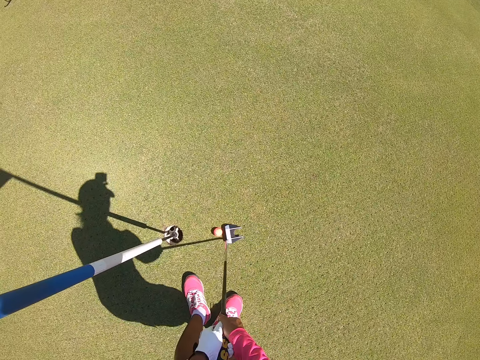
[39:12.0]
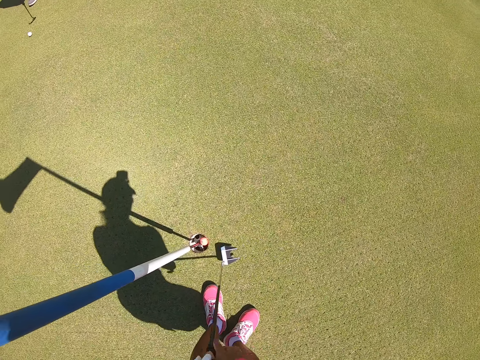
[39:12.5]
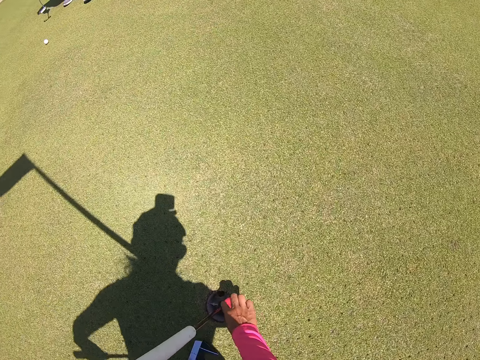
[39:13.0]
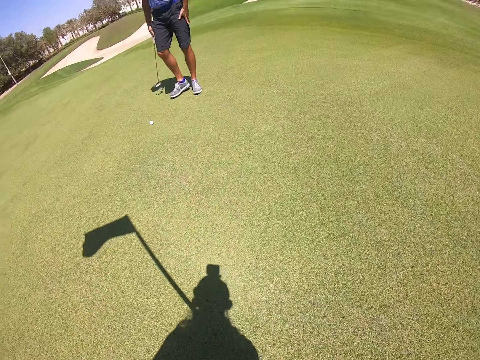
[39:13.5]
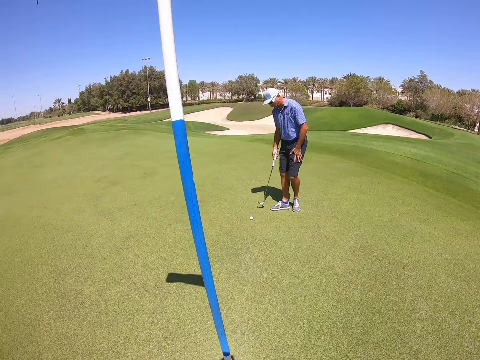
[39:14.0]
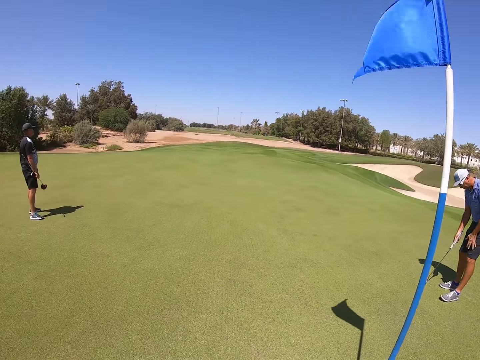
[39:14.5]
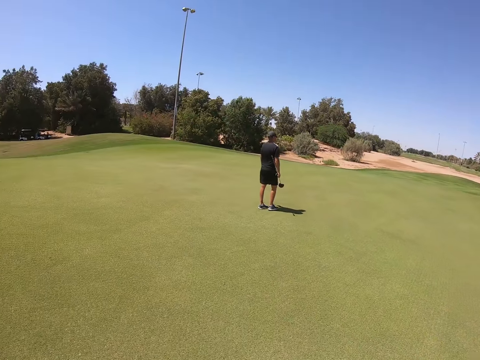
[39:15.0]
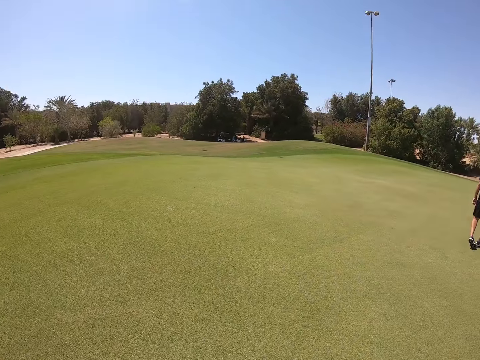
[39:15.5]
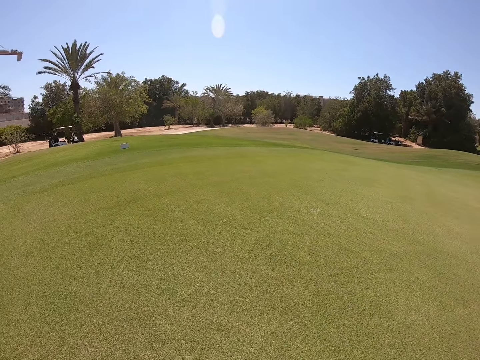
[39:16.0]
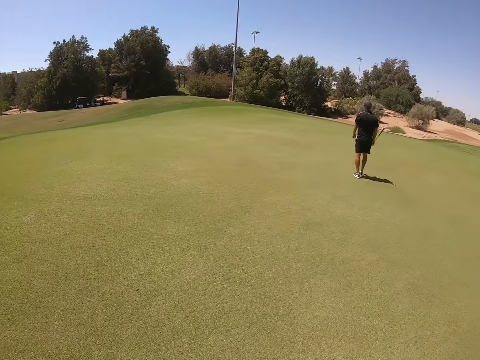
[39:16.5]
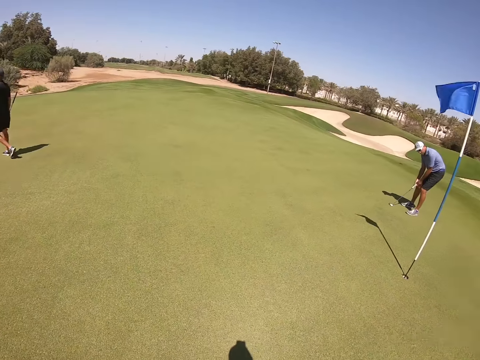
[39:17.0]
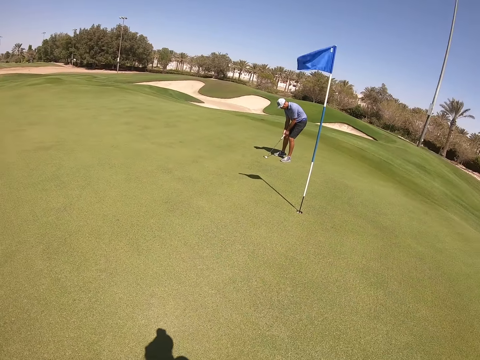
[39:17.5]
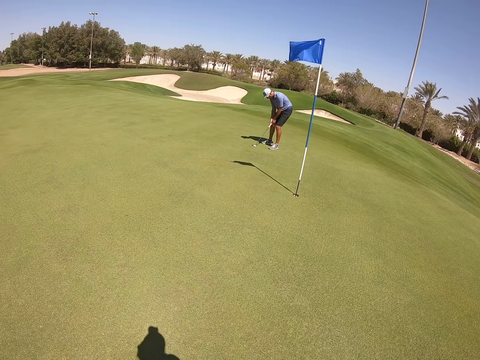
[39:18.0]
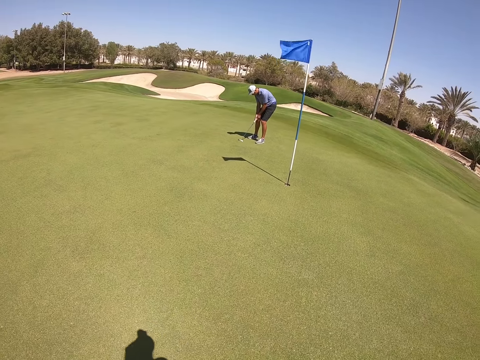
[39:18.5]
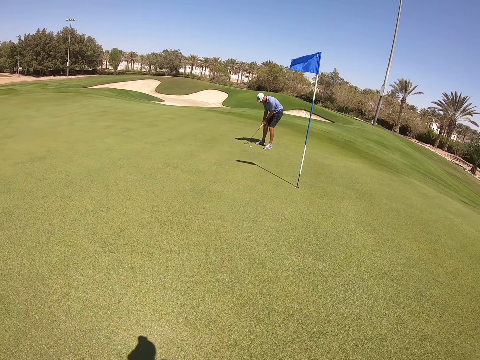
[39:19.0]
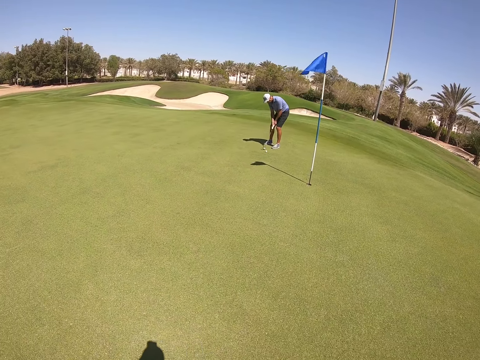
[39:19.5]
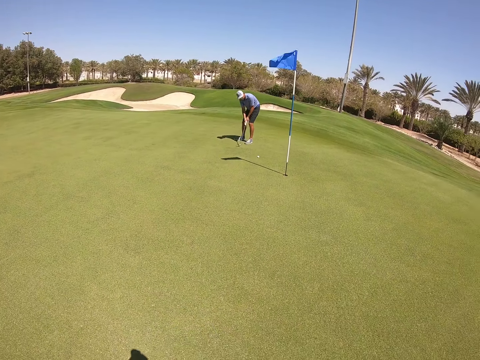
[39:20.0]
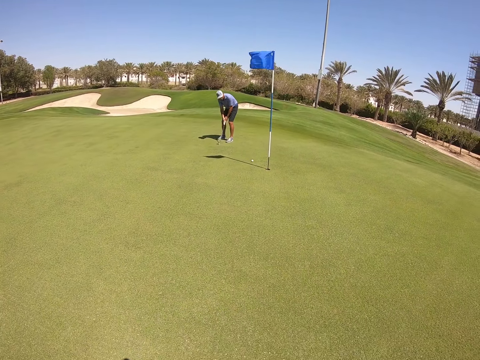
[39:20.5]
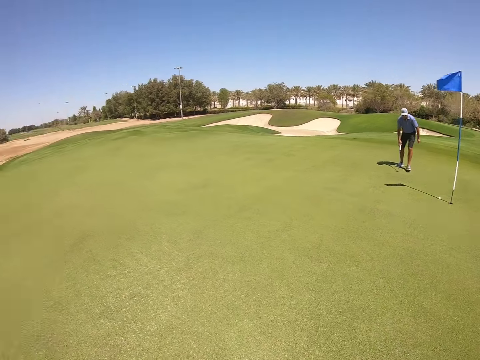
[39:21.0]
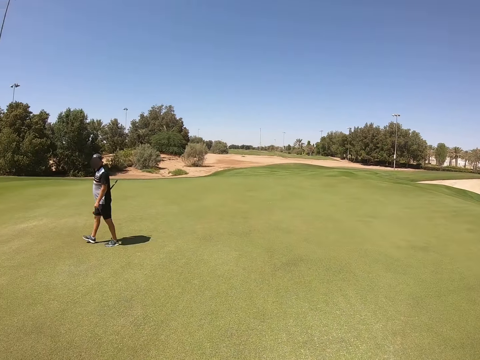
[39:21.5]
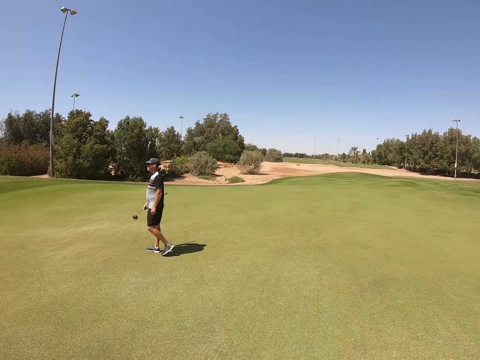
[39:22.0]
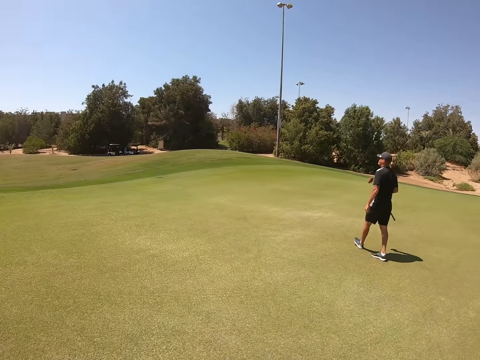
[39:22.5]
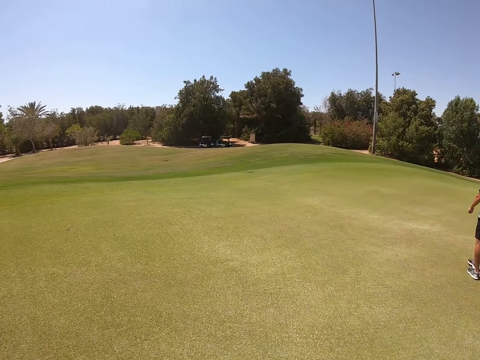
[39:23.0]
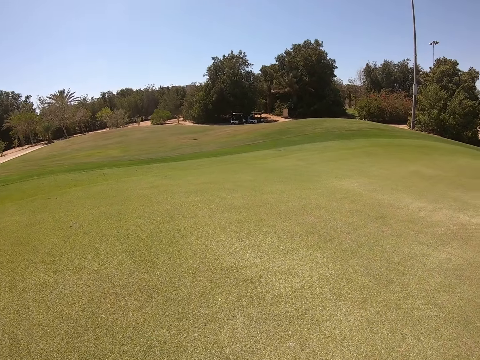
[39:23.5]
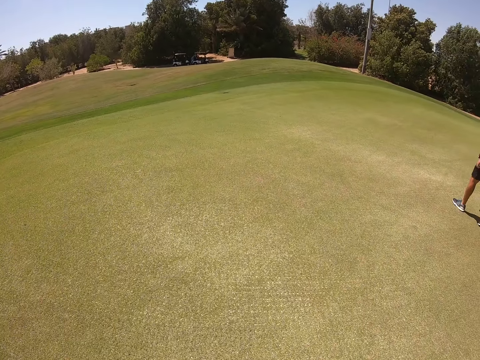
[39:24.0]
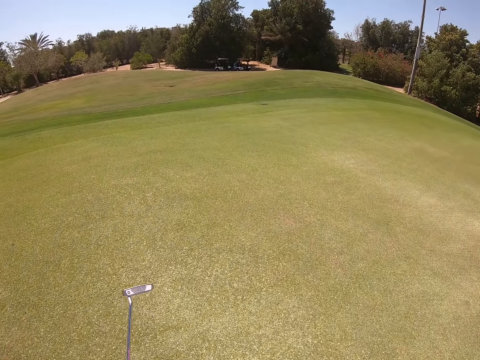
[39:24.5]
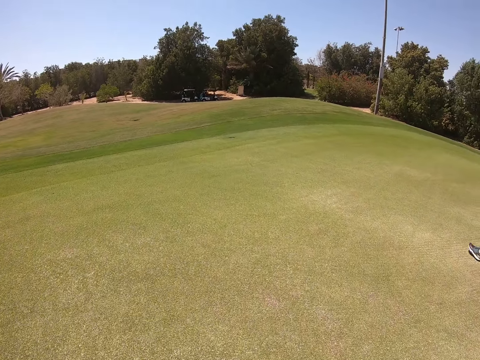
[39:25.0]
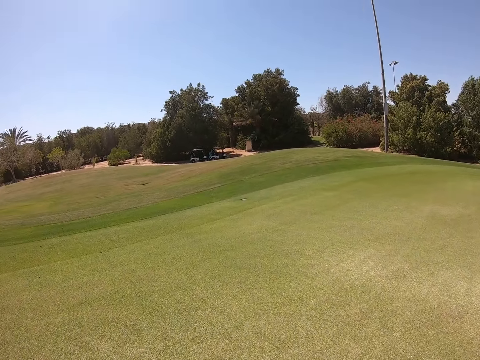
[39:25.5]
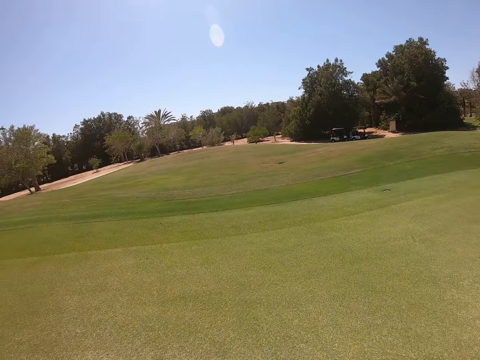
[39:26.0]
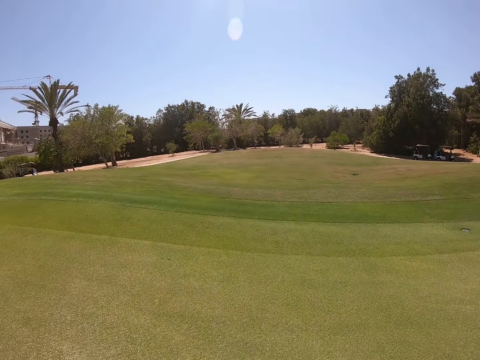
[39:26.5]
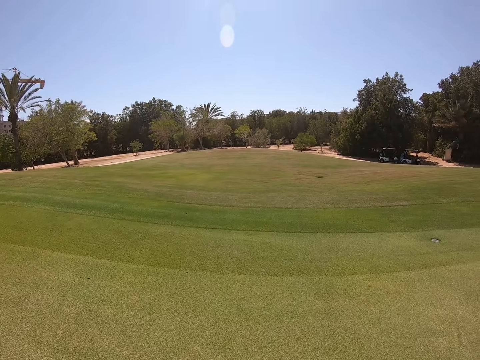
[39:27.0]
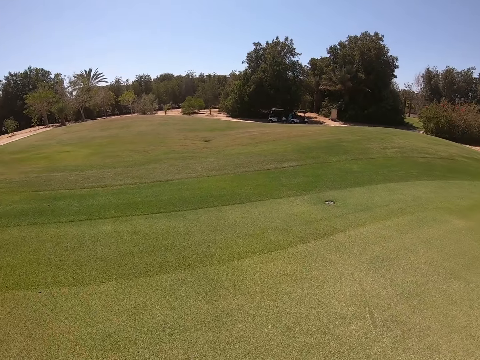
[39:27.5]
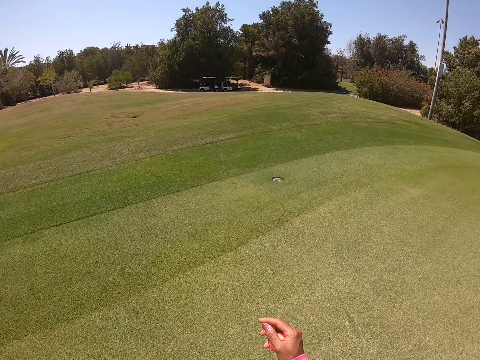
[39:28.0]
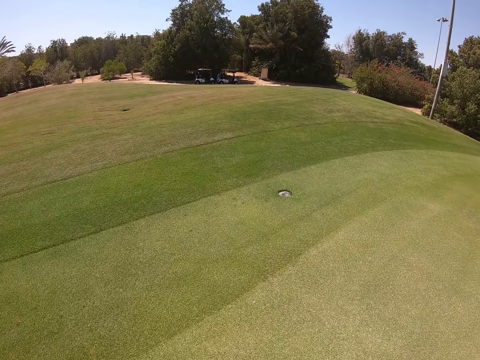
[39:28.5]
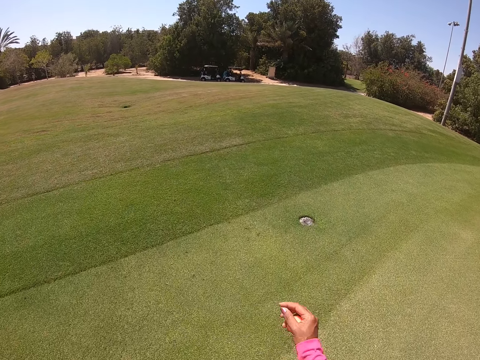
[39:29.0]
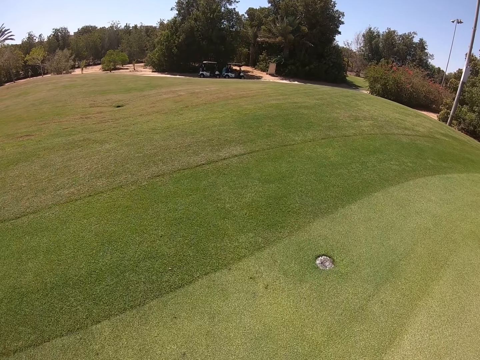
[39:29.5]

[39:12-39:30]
The camera wearer takes the golf ball. They look around. They turn around. They walk. They walk in the golf course.

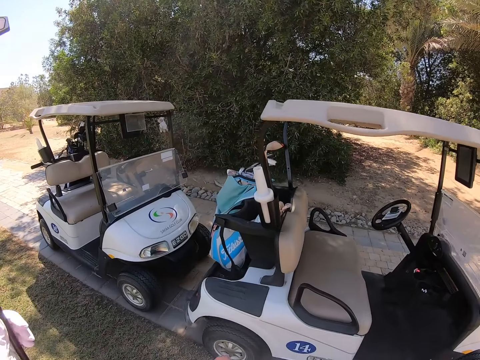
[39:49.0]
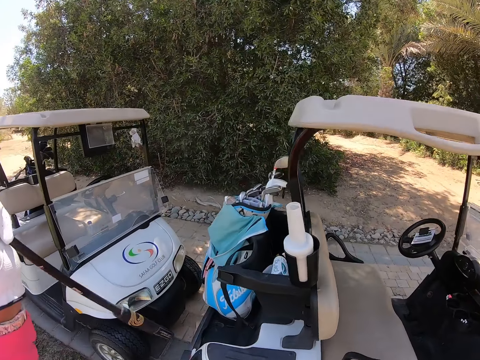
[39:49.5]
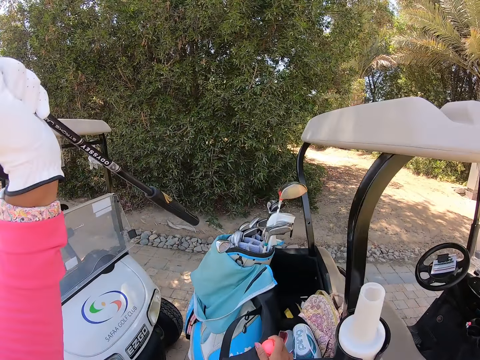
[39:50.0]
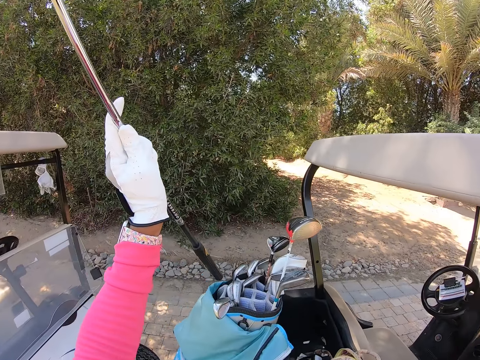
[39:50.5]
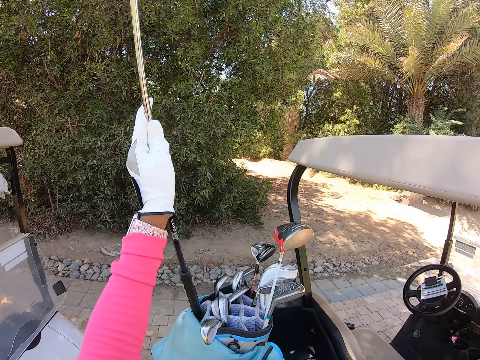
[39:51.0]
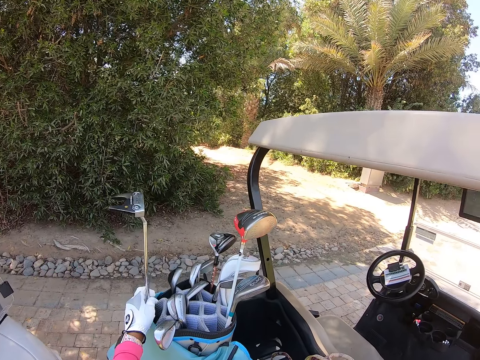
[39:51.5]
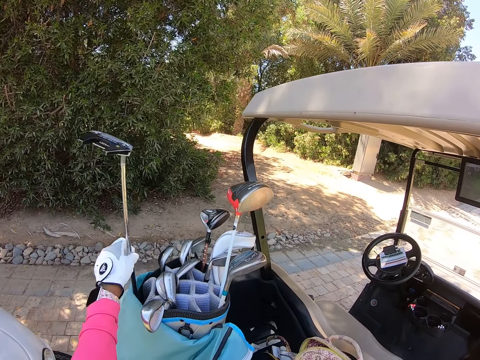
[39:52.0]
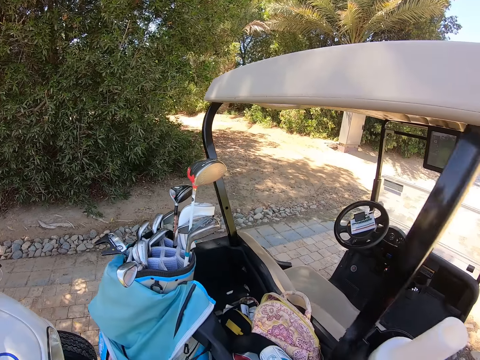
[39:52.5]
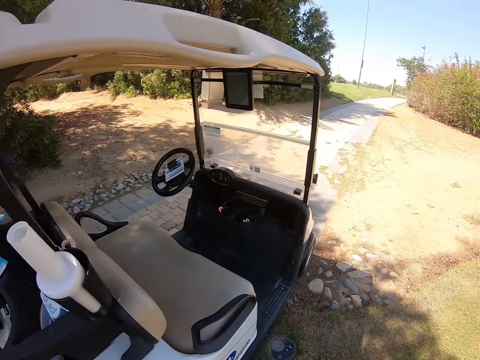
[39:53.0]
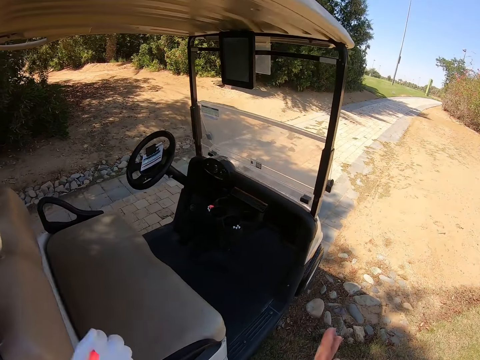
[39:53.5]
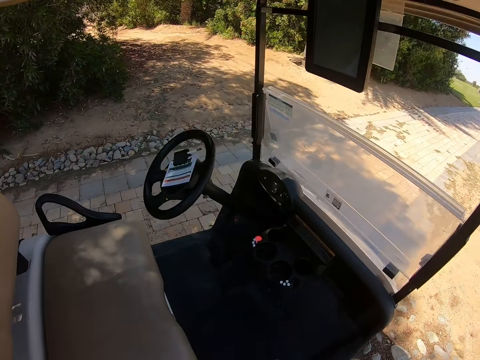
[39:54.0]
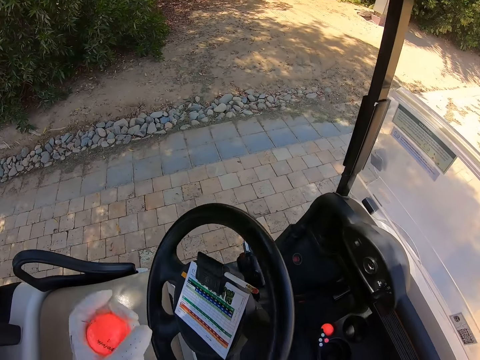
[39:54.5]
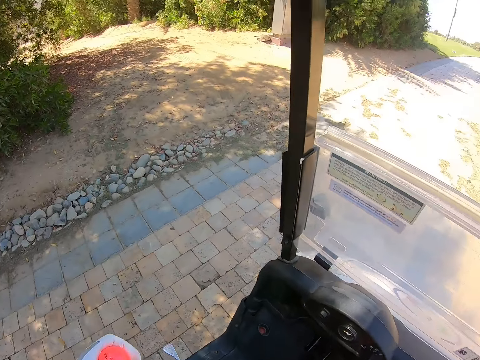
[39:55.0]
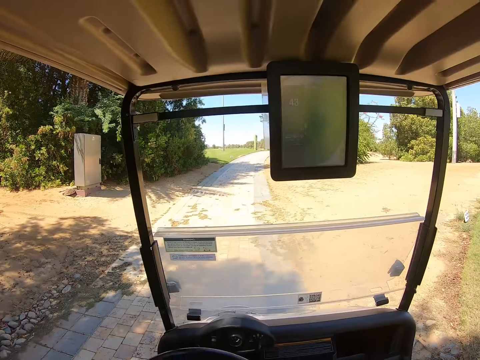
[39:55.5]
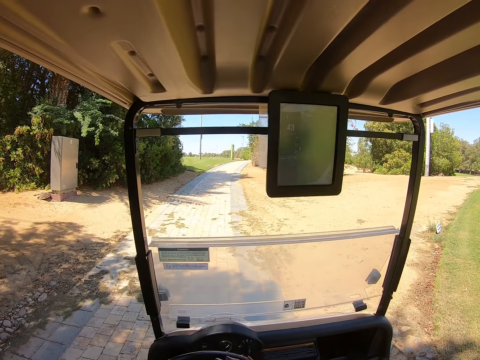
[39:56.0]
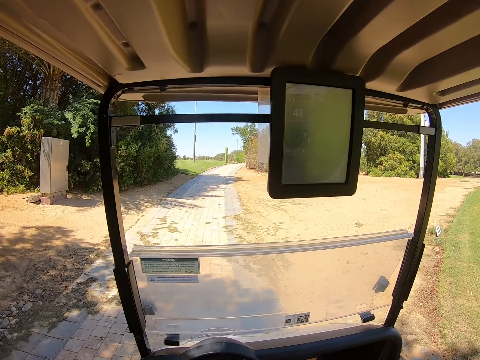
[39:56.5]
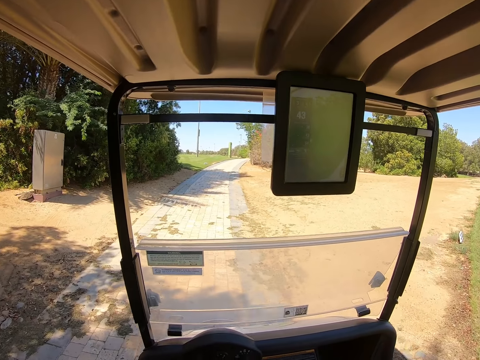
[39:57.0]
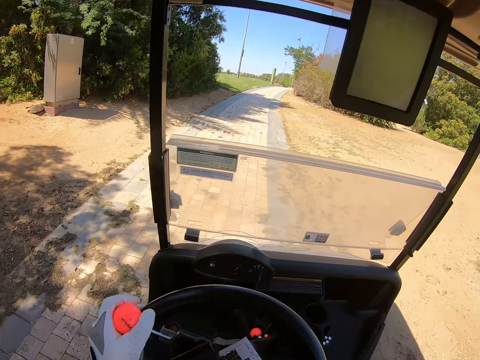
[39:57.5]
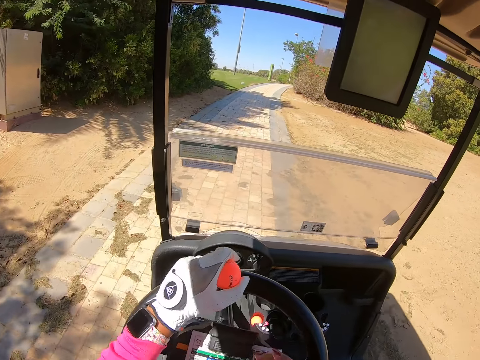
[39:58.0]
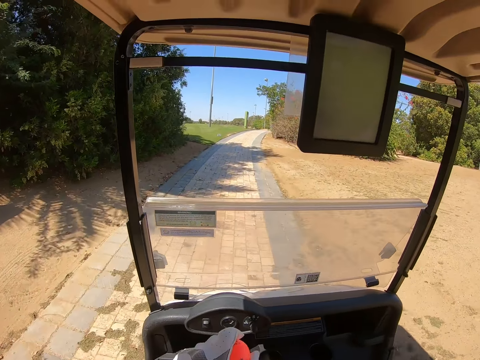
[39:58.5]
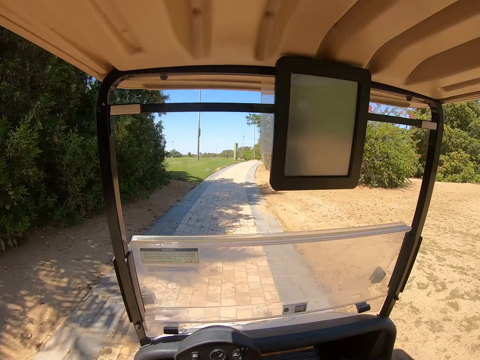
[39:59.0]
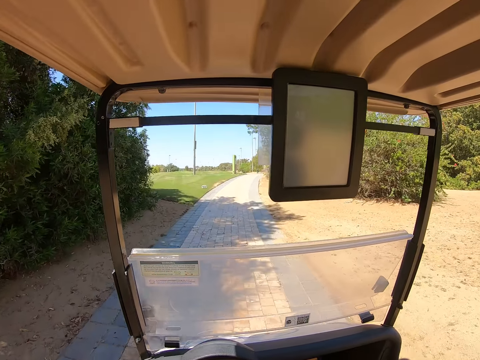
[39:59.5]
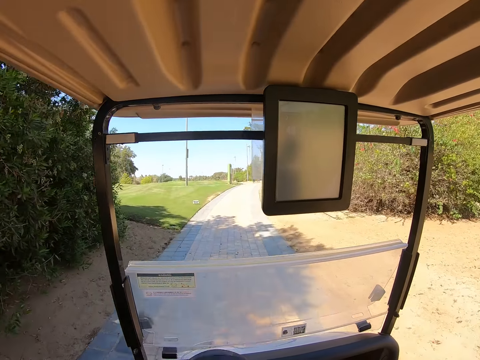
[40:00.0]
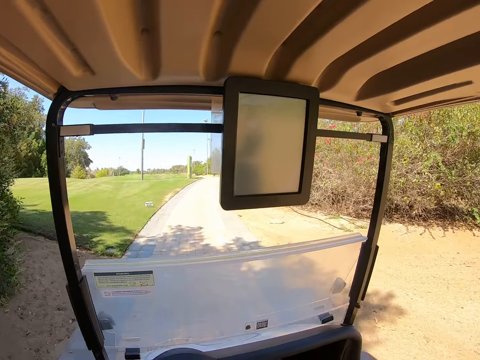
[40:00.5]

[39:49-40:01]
The camera wearer puts the golf club in the golf cart bag. They enter the golf cart, sit and drive.
